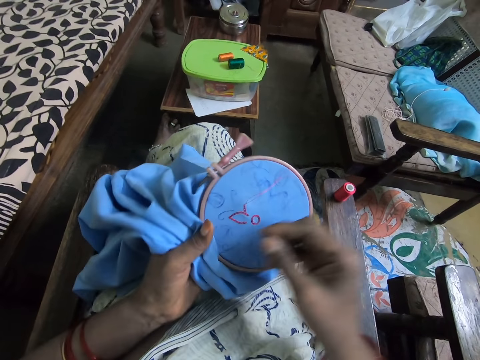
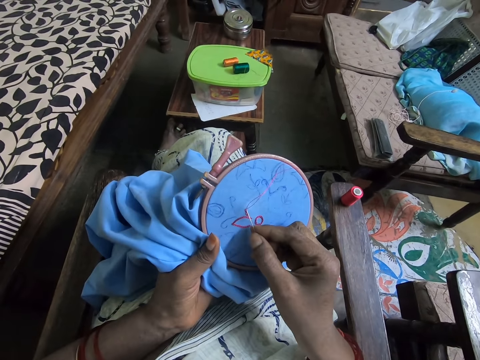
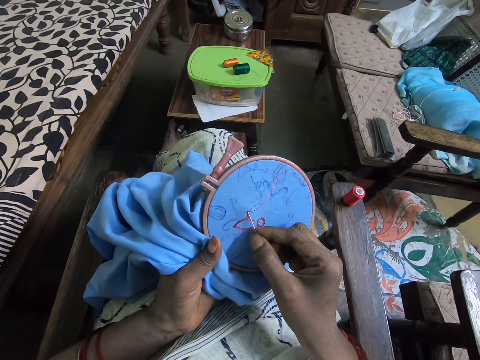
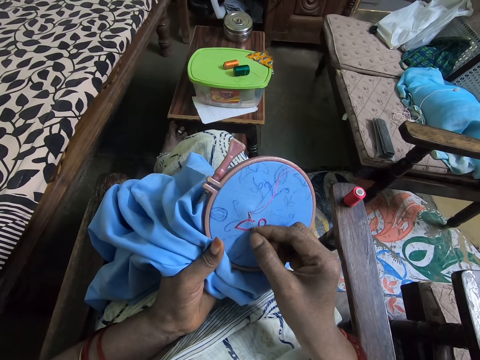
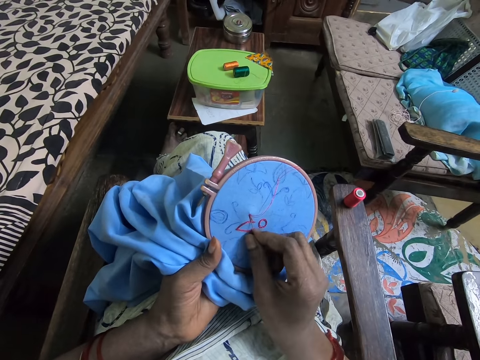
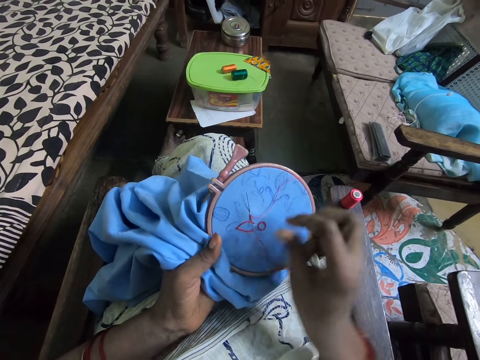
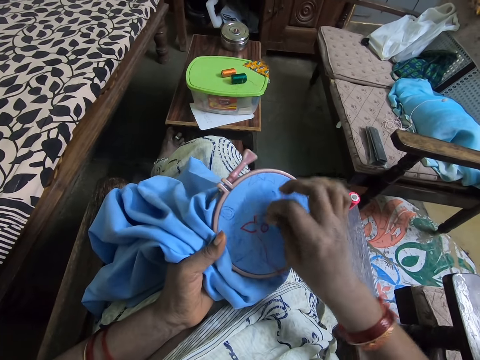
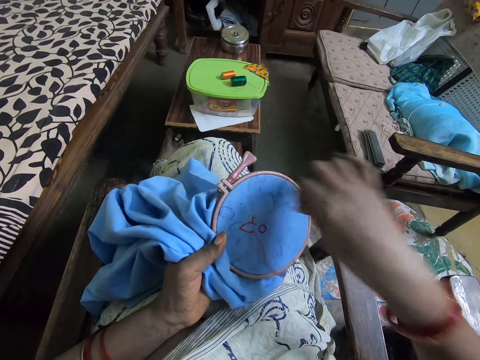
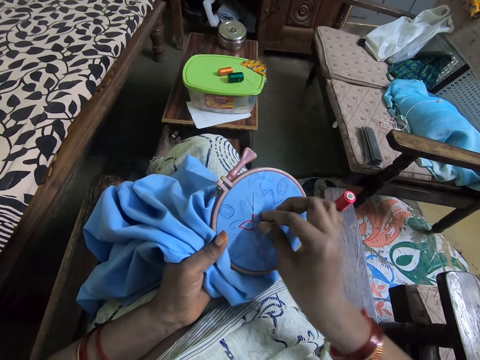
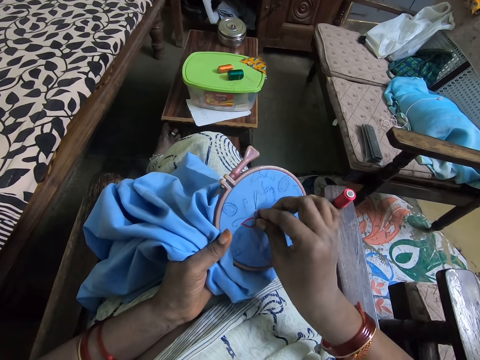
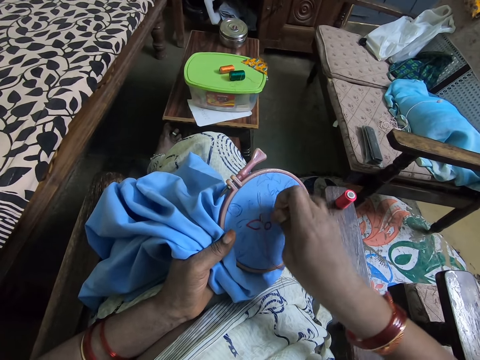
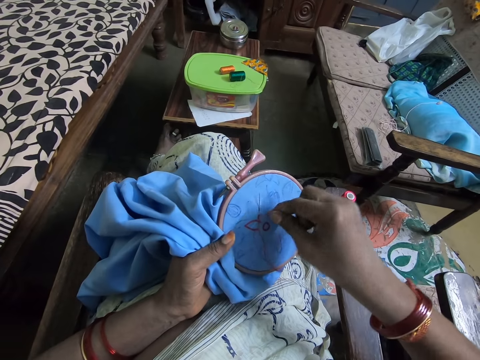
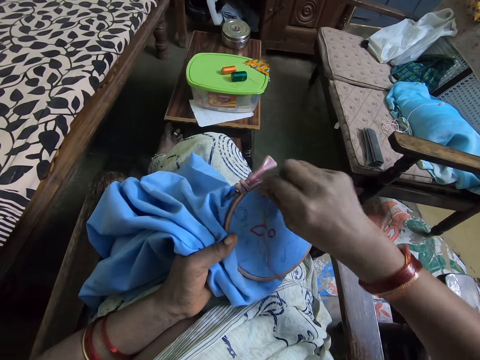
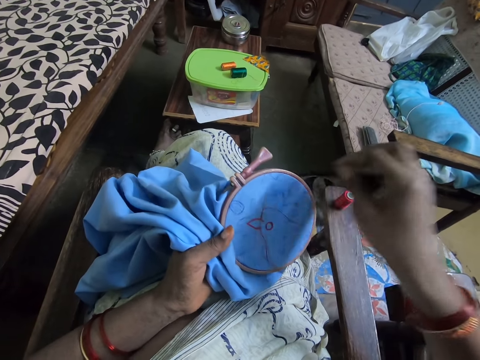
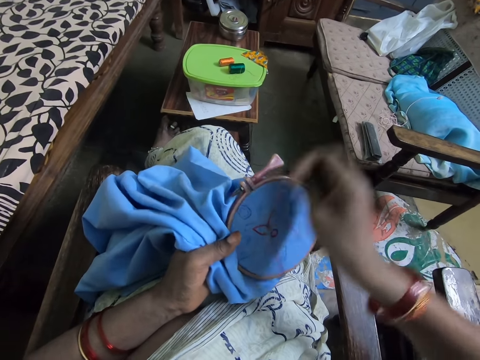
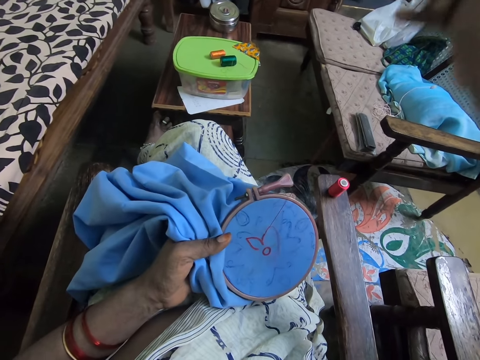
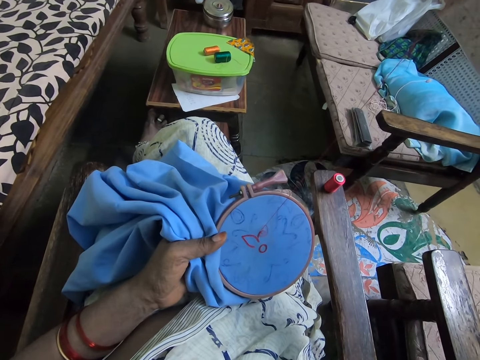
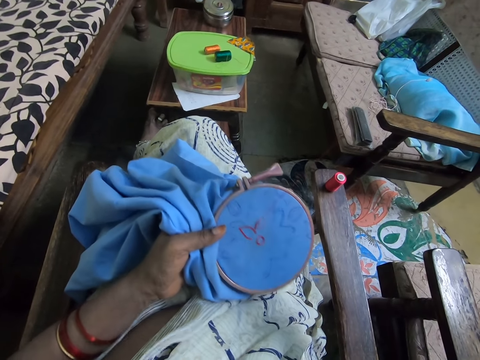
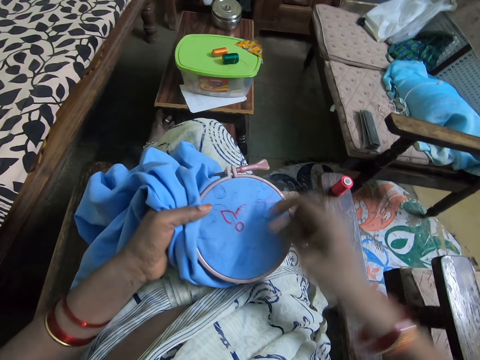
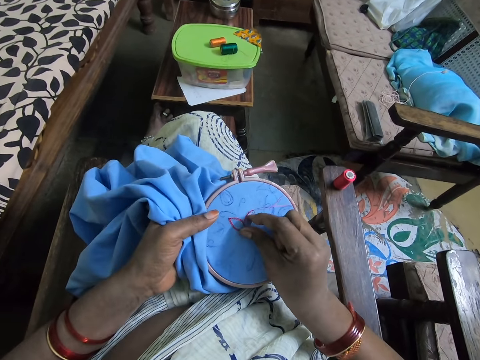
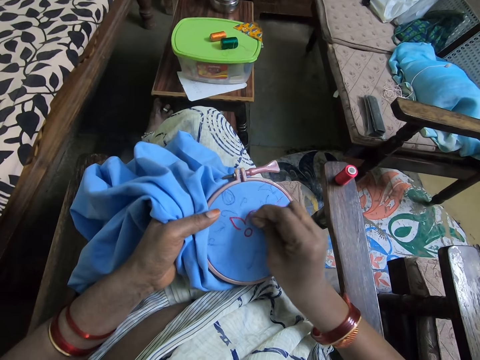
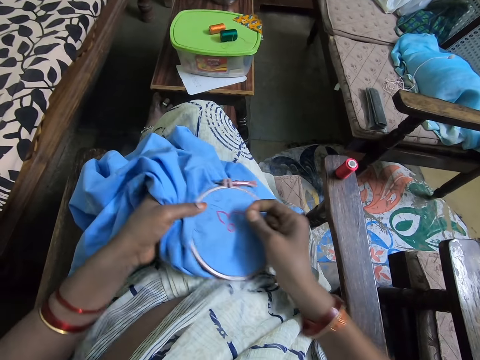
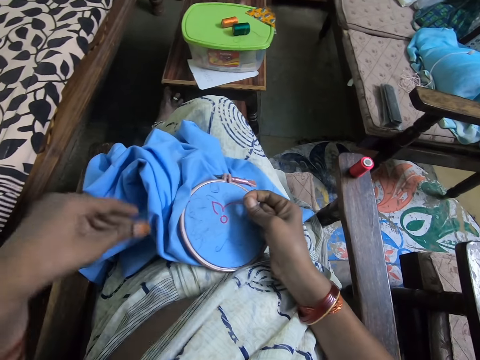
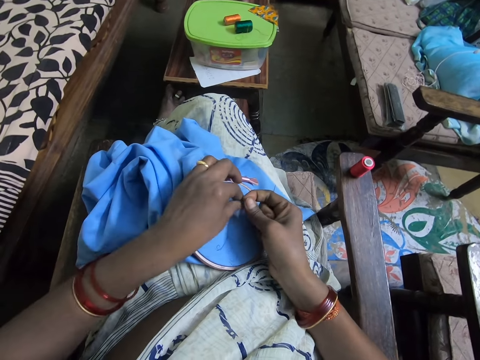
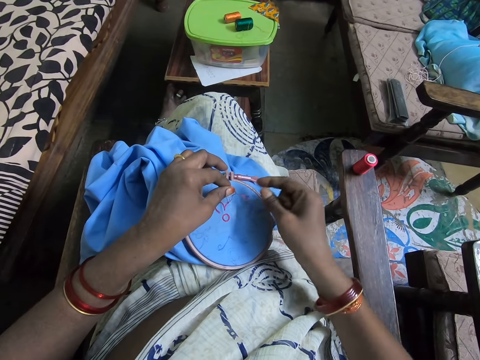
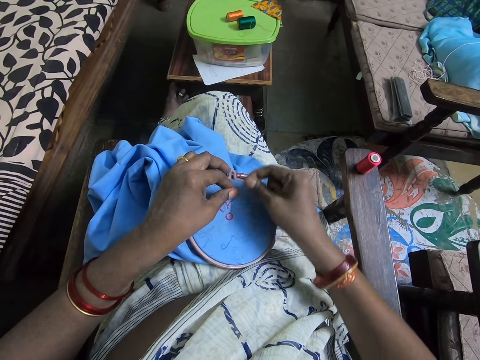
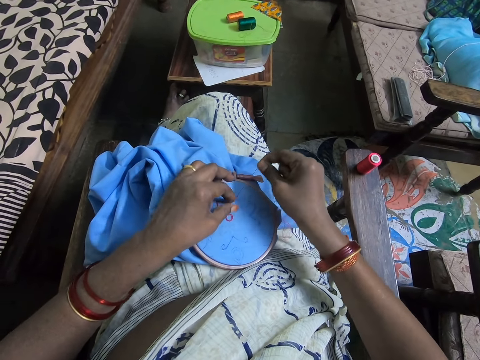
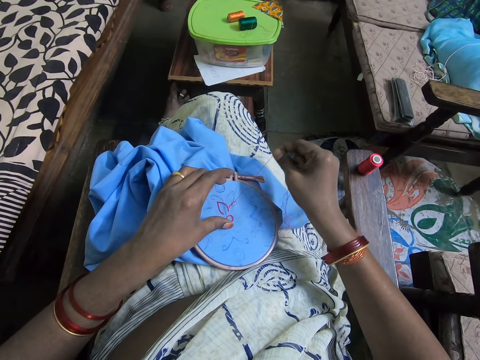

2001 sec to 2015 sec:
The camera wearer sews the material with the needle. They roll the thread around the needle. They pull the needle. They pull the thread. They straighten the thread. They hold the thread. They put the material on the lap. They straighten the thread.

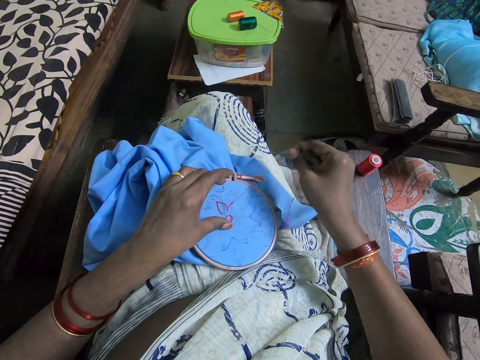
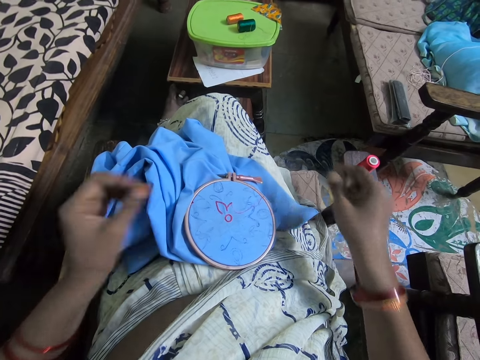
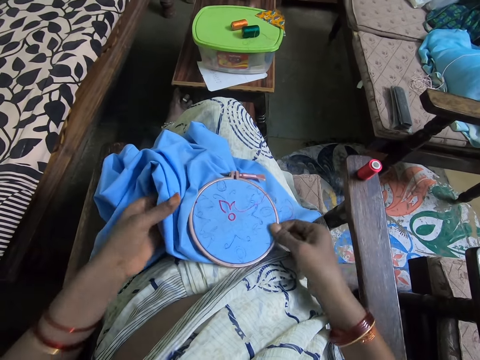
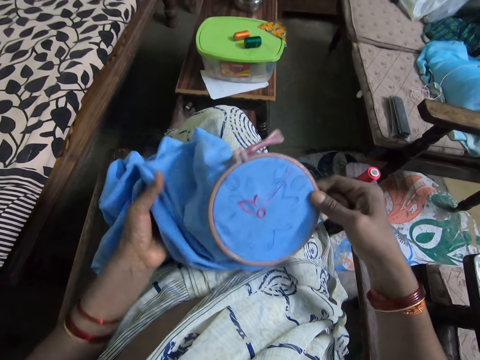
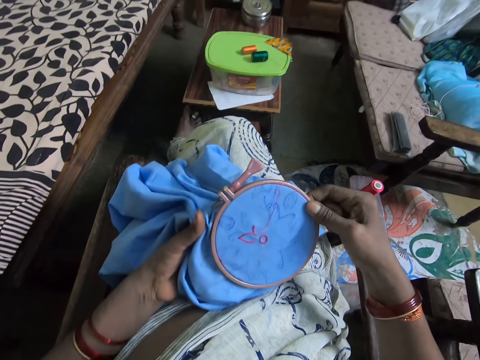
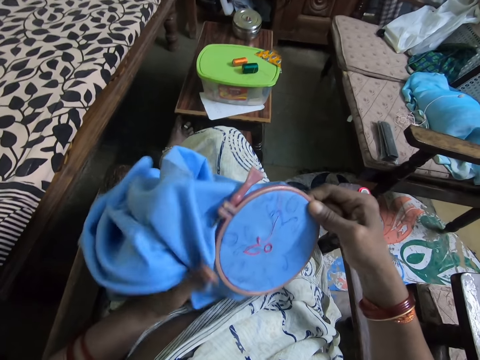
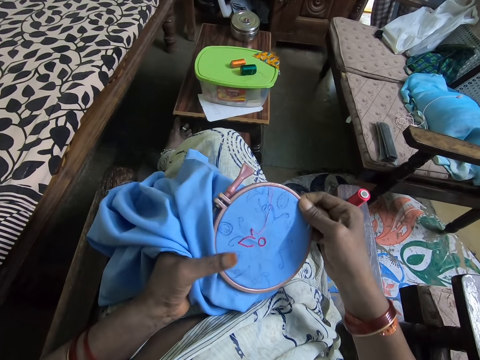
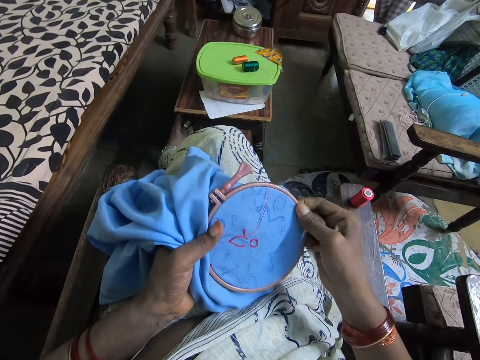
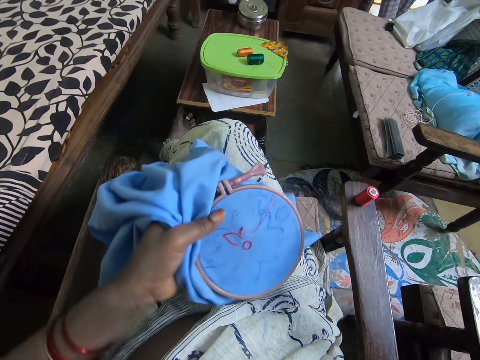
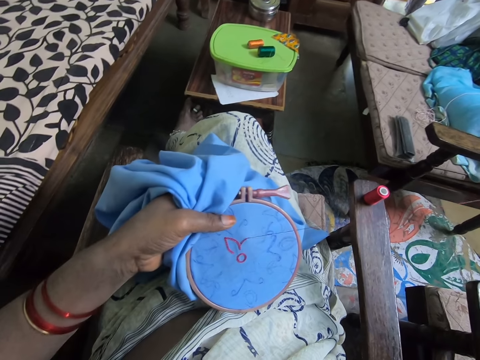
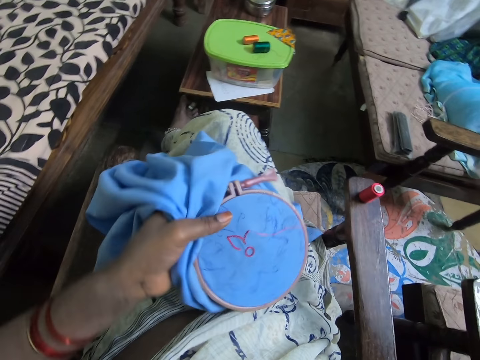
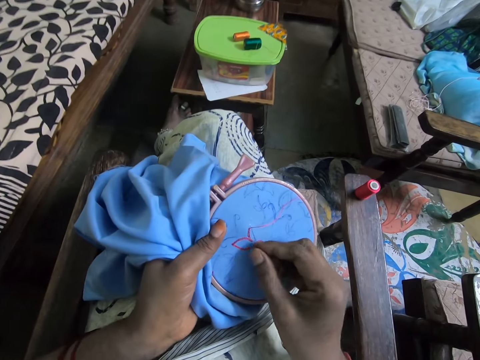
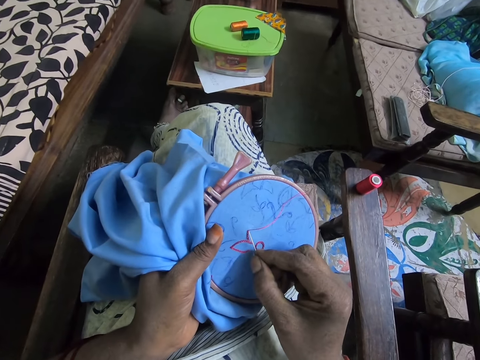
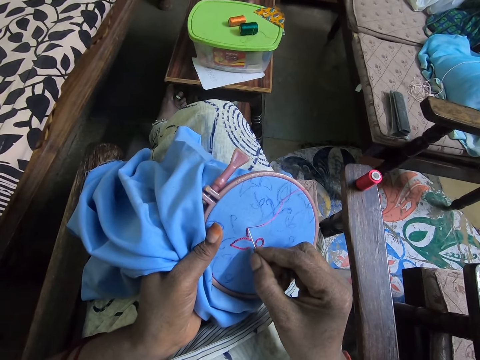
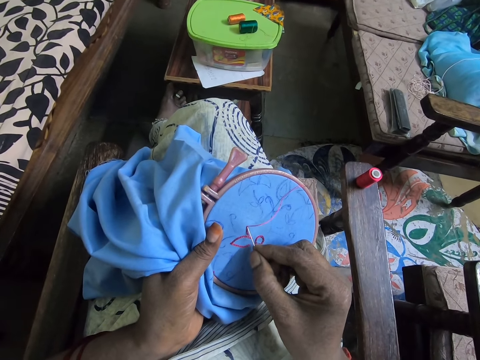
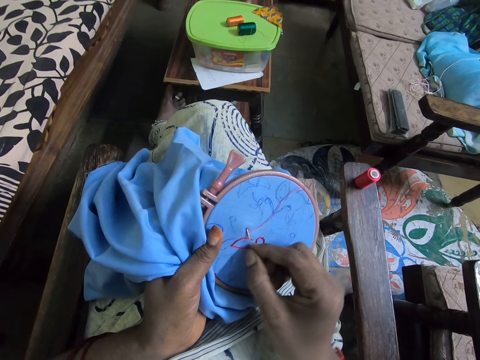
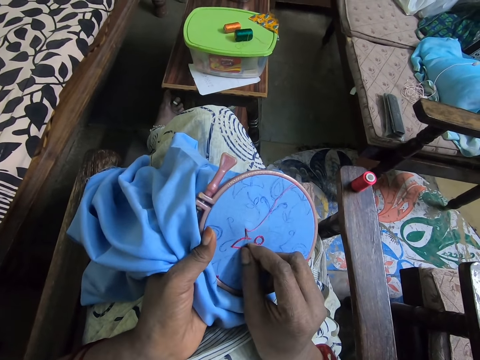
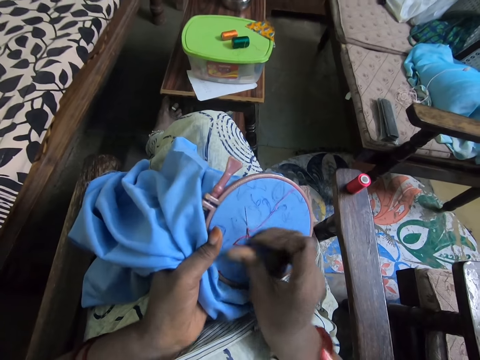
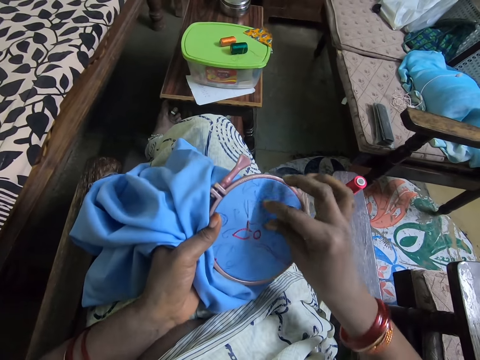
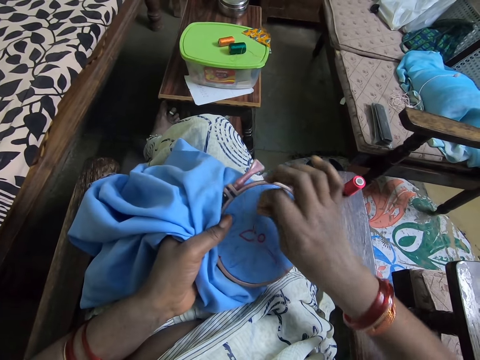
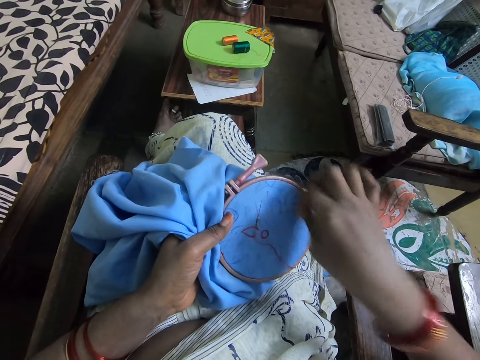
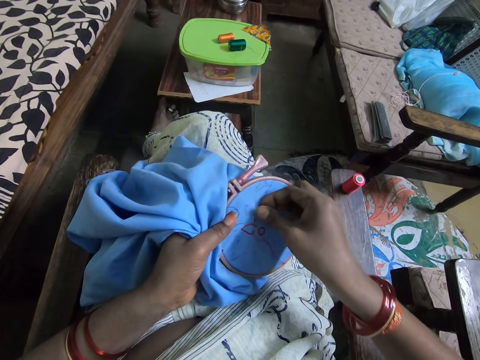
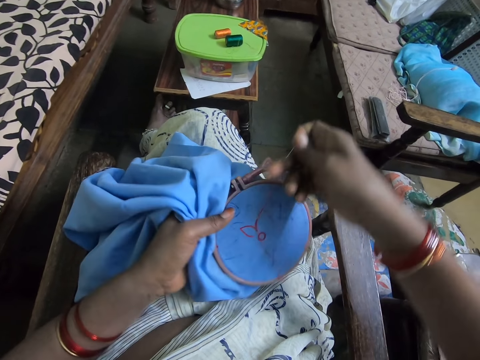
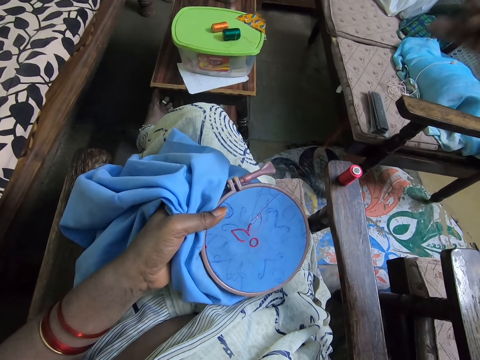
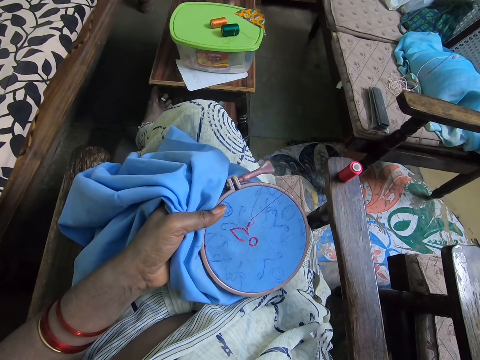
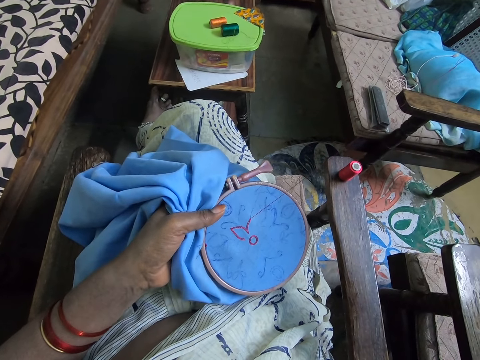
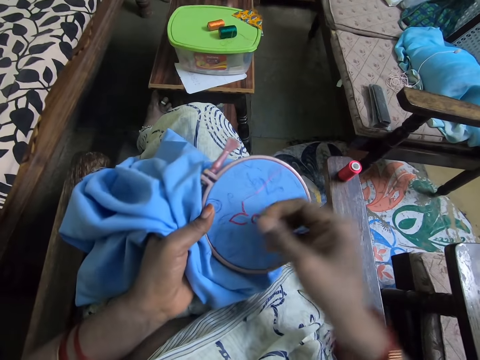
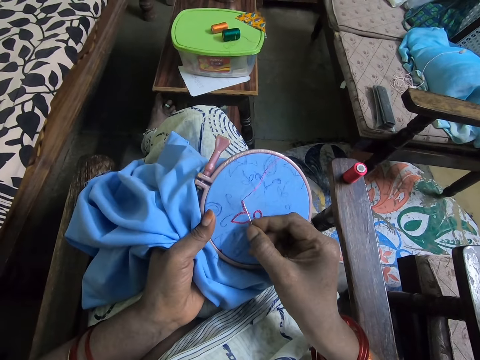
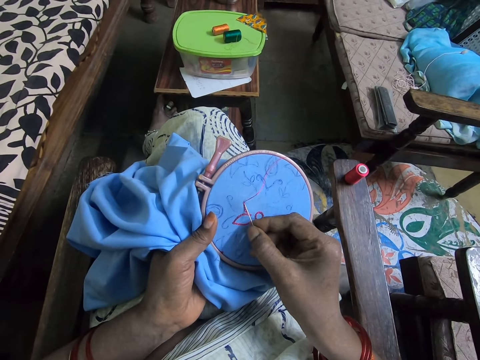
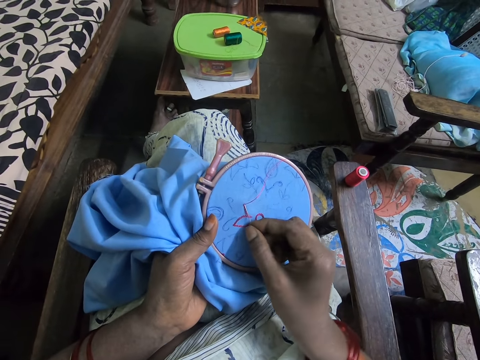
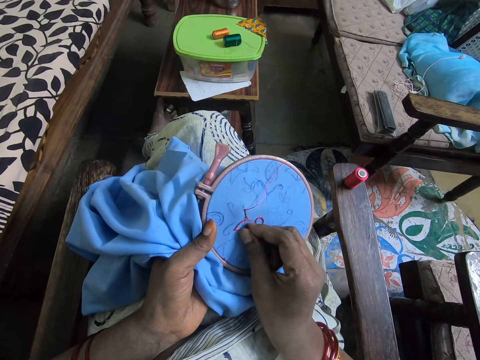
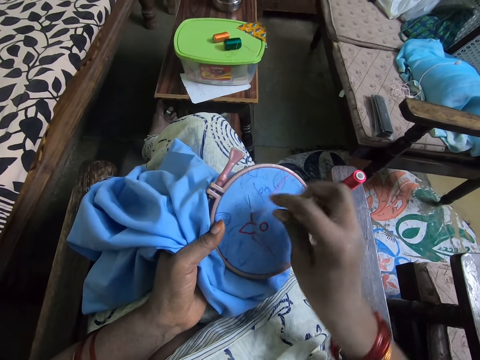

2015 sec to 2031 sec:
The camera wearer pulls the thread. They pick up the material. They turn the cloth. They hold the material with the right hand. They pull the thread. They sew the material with the needle. They roll the thread around the needle. They pull the needle. They pull the thread. They sew the material with the needle.
